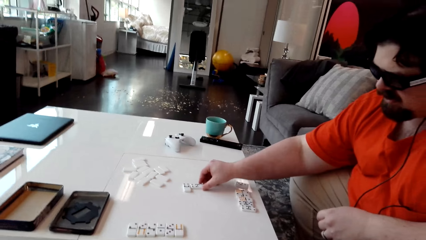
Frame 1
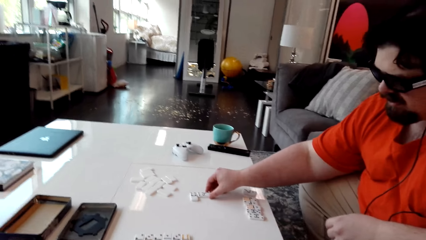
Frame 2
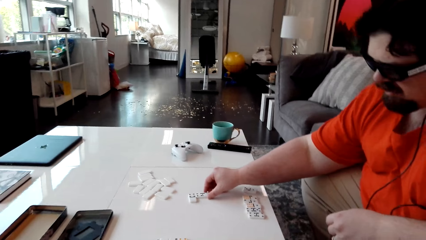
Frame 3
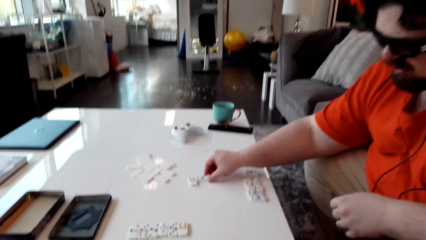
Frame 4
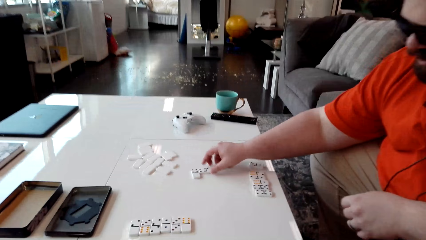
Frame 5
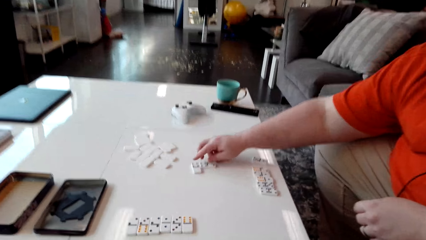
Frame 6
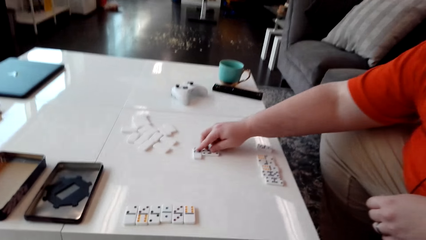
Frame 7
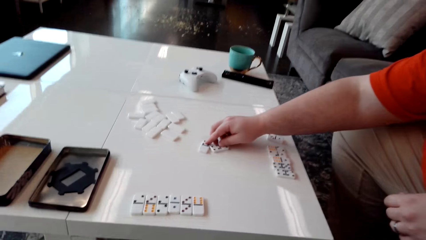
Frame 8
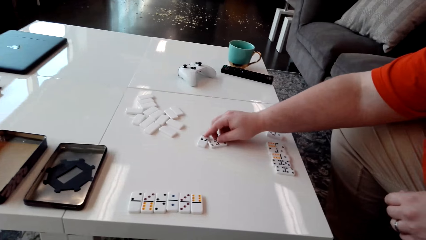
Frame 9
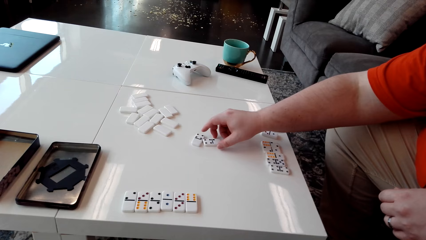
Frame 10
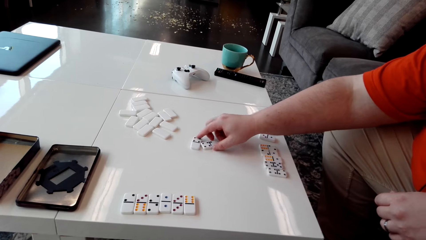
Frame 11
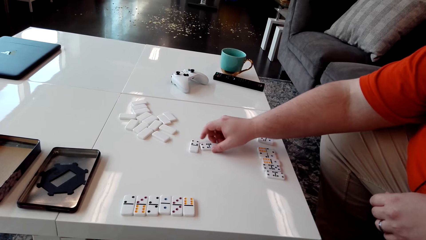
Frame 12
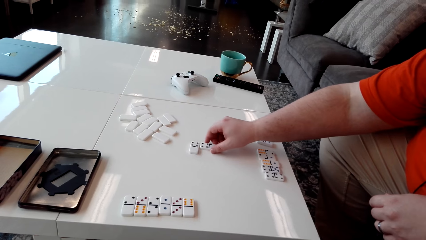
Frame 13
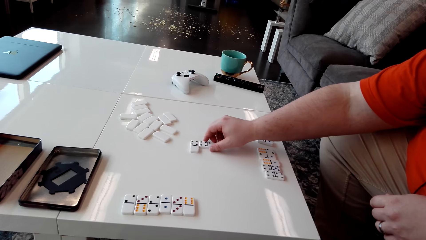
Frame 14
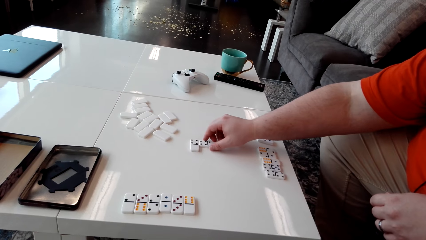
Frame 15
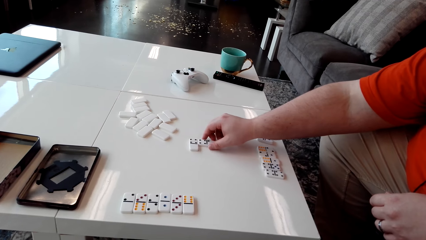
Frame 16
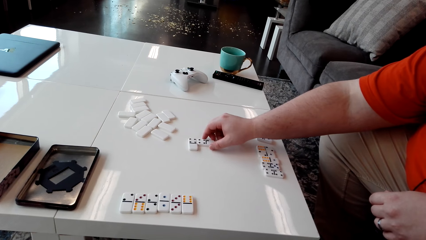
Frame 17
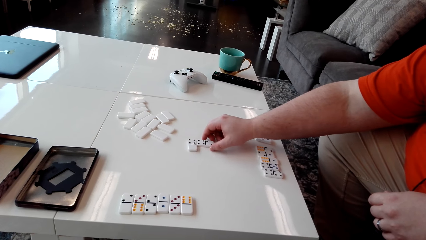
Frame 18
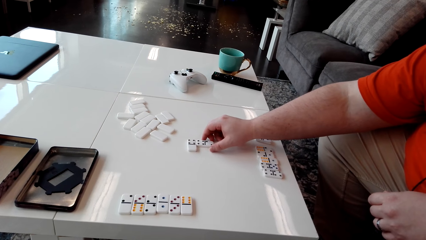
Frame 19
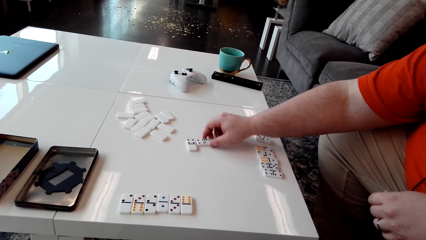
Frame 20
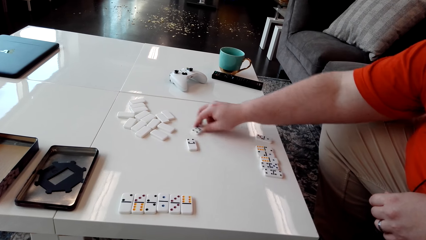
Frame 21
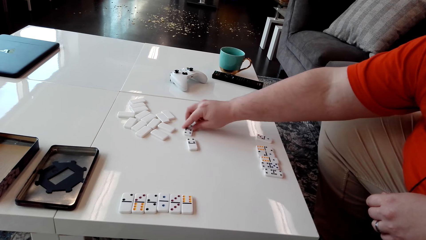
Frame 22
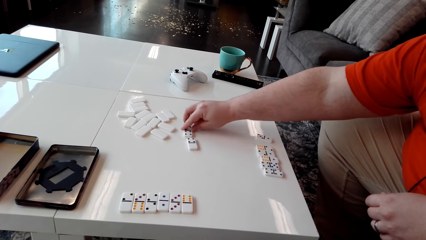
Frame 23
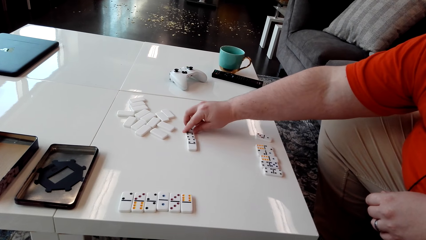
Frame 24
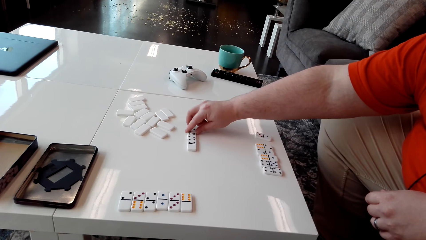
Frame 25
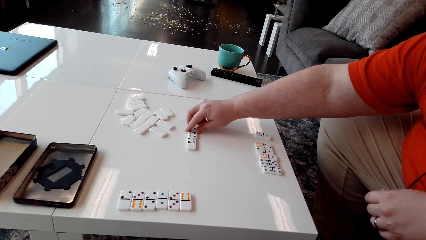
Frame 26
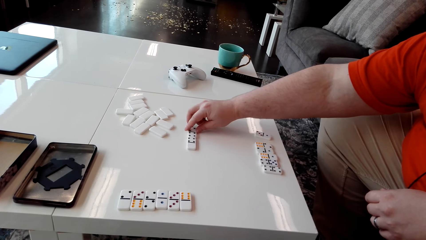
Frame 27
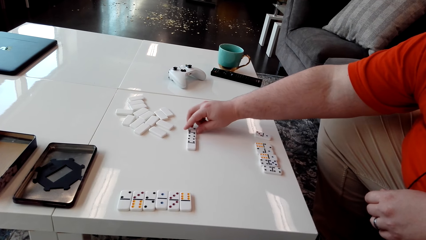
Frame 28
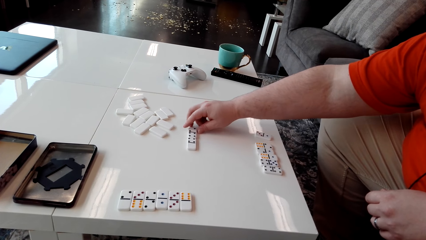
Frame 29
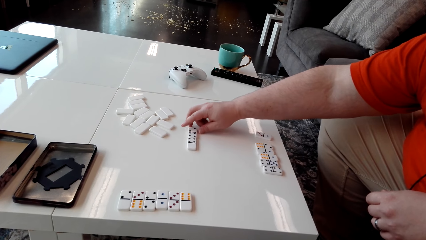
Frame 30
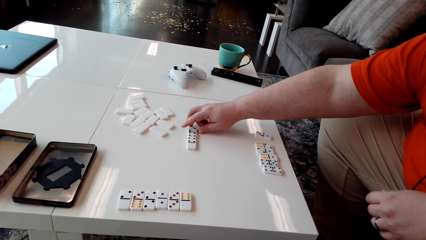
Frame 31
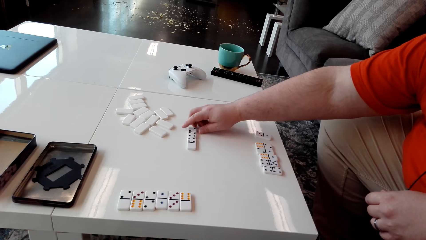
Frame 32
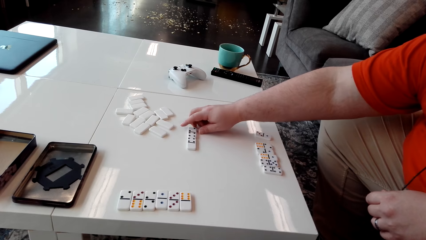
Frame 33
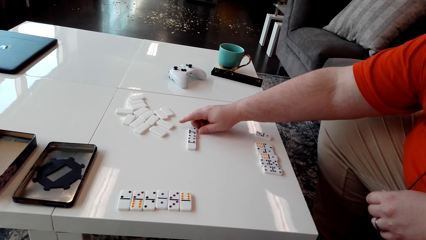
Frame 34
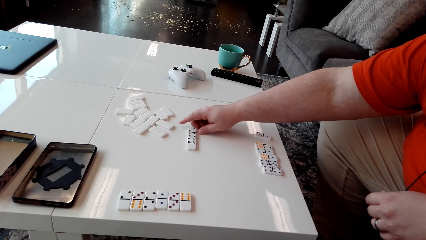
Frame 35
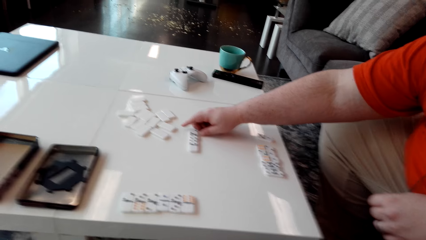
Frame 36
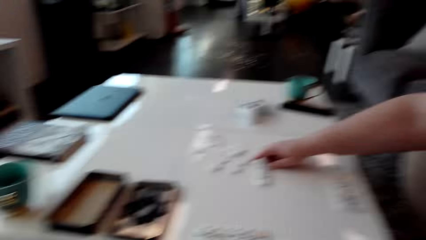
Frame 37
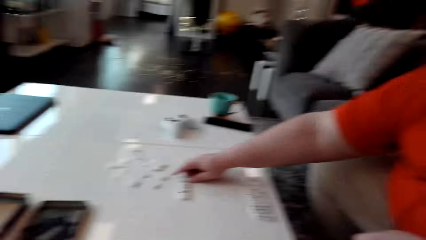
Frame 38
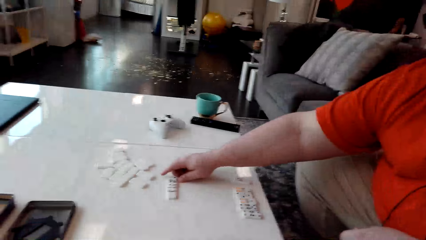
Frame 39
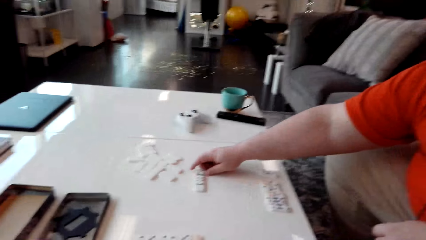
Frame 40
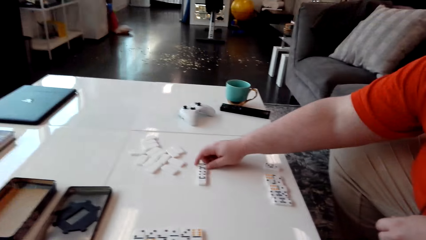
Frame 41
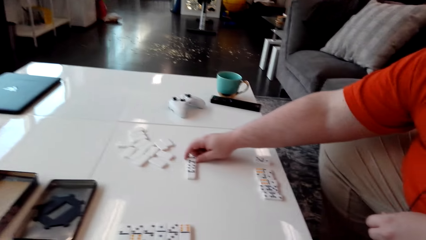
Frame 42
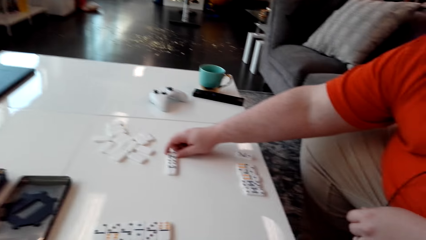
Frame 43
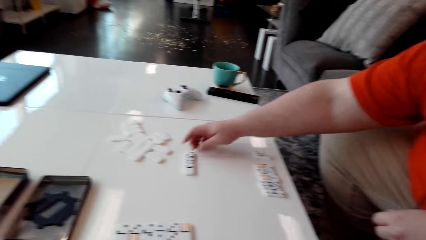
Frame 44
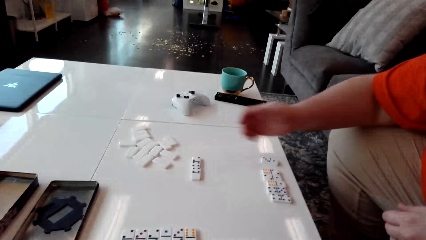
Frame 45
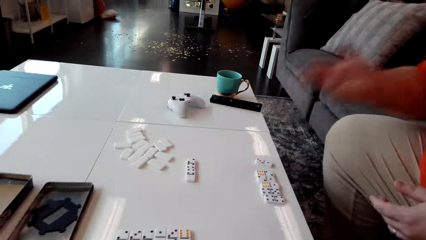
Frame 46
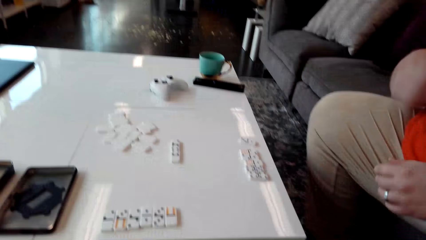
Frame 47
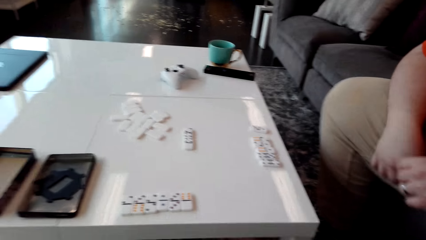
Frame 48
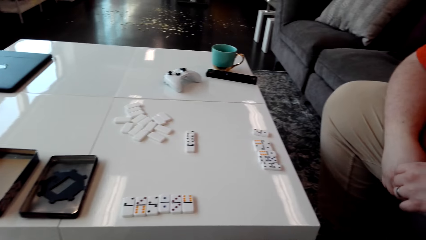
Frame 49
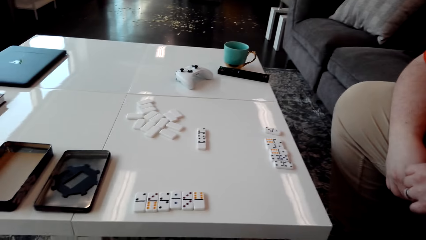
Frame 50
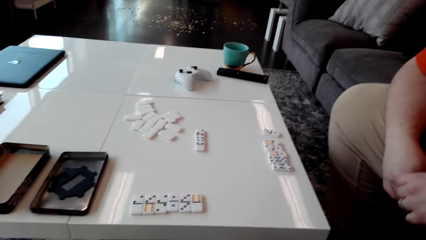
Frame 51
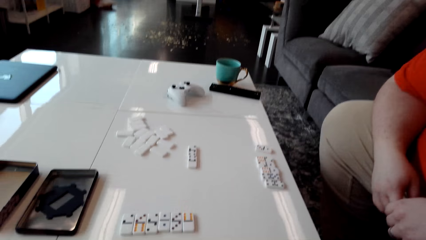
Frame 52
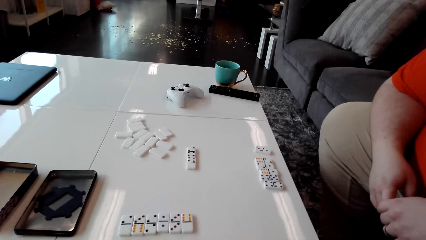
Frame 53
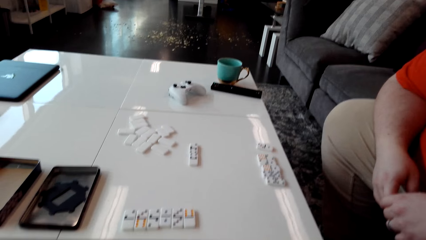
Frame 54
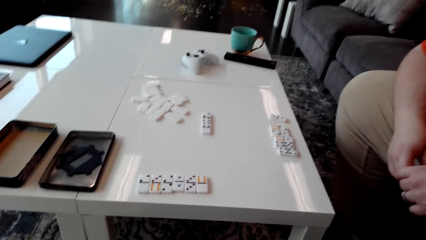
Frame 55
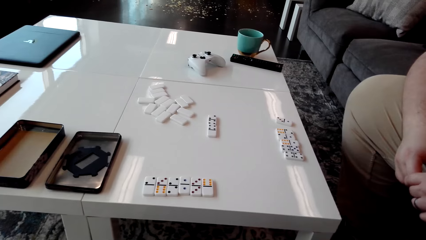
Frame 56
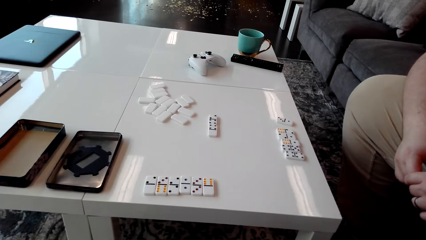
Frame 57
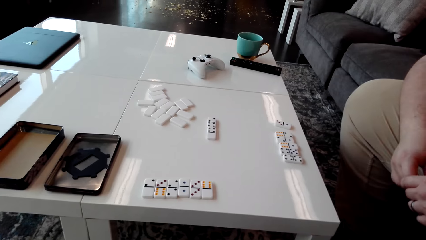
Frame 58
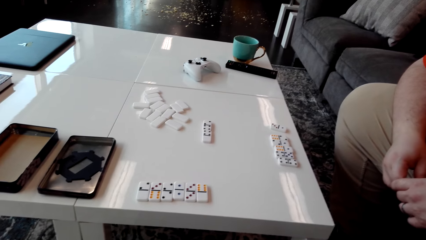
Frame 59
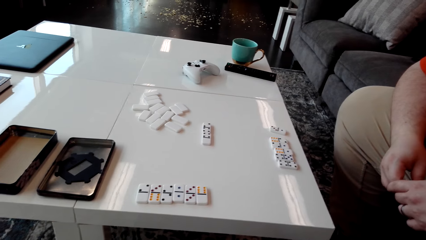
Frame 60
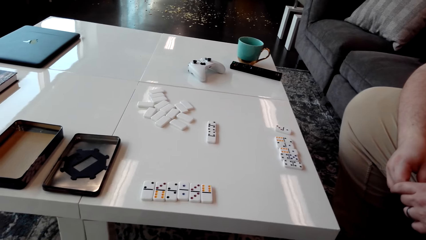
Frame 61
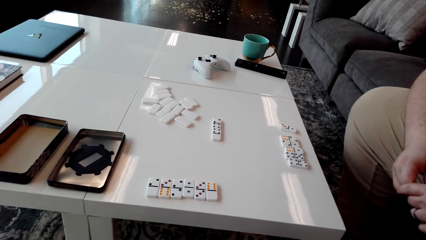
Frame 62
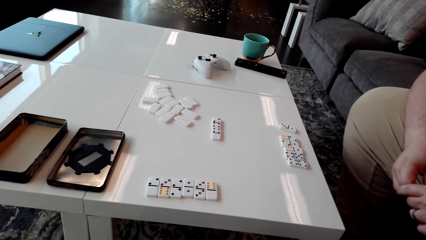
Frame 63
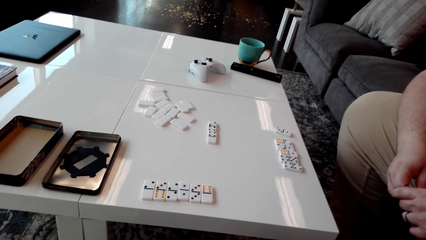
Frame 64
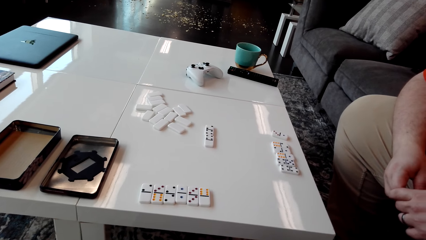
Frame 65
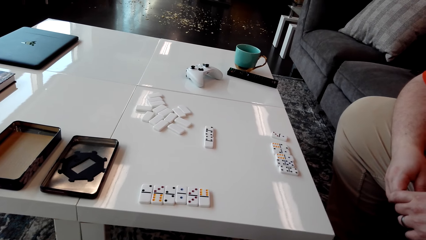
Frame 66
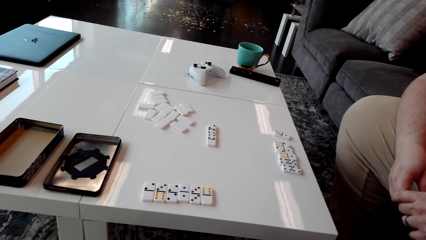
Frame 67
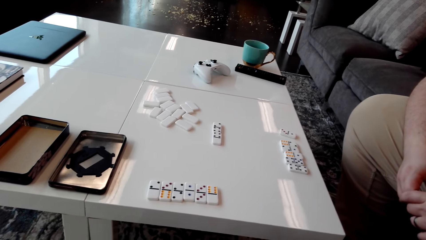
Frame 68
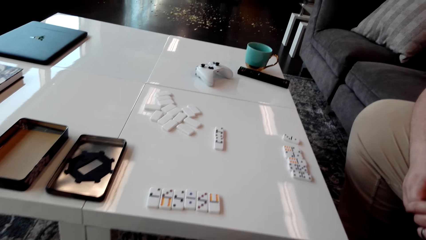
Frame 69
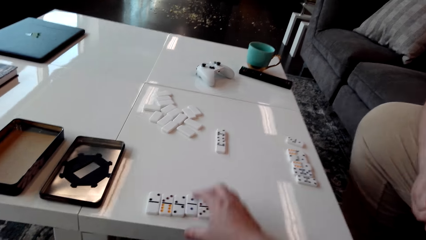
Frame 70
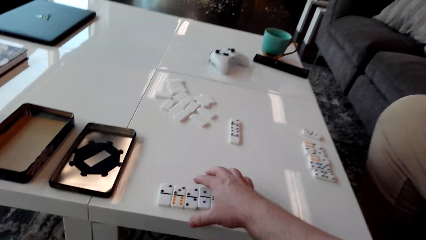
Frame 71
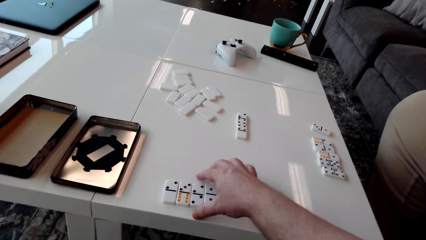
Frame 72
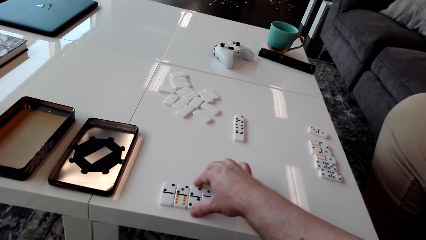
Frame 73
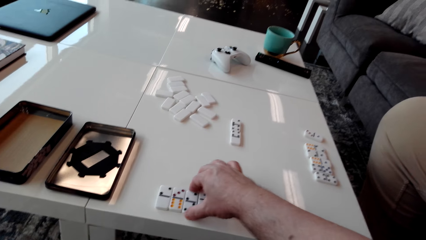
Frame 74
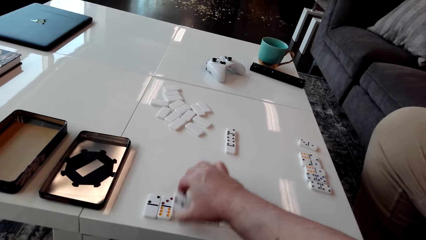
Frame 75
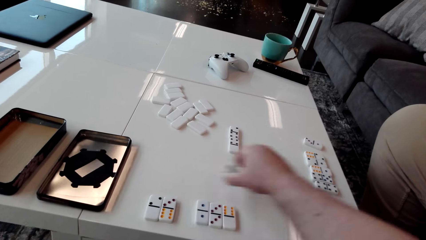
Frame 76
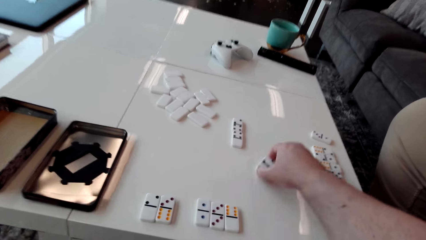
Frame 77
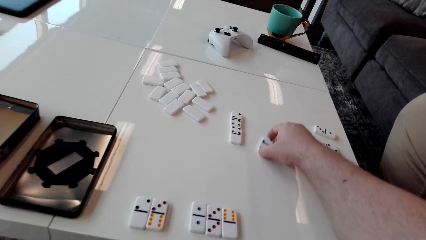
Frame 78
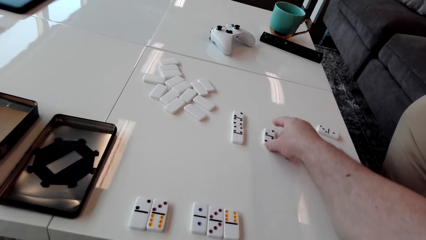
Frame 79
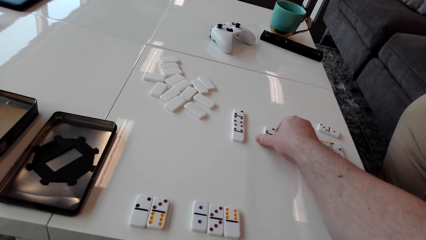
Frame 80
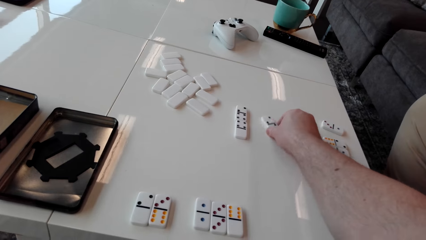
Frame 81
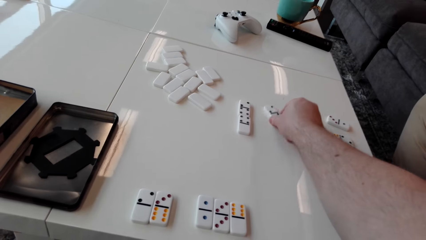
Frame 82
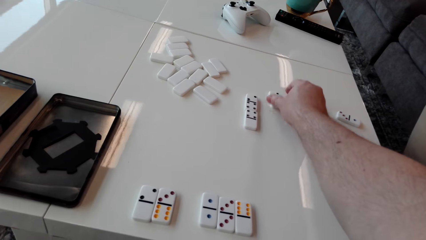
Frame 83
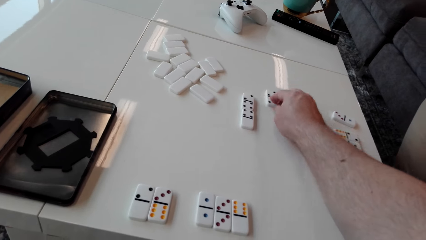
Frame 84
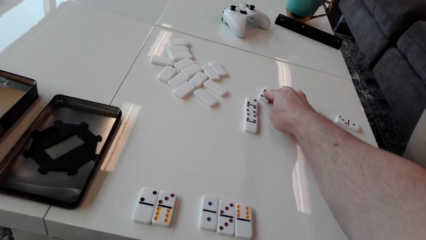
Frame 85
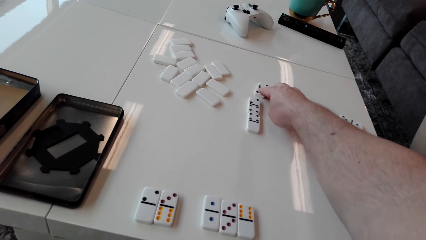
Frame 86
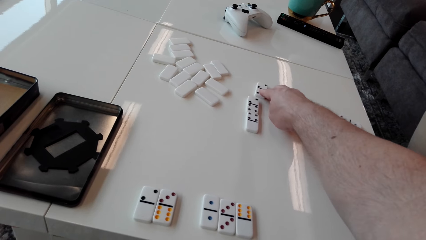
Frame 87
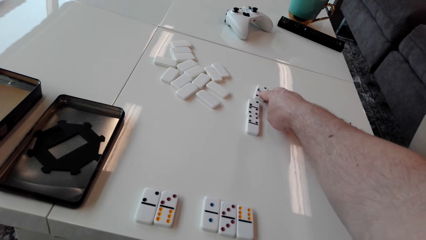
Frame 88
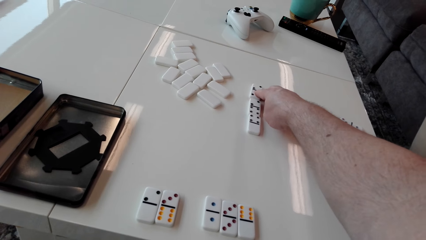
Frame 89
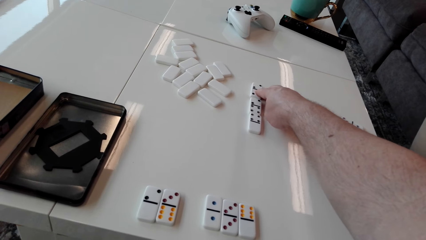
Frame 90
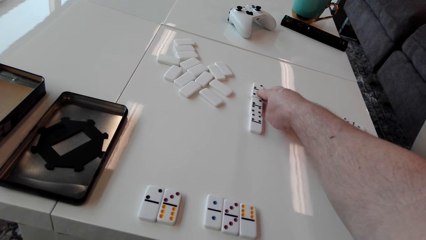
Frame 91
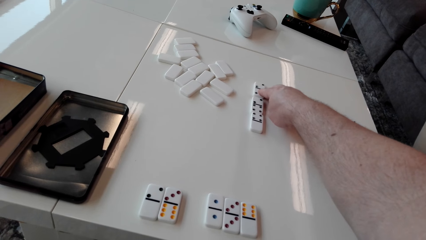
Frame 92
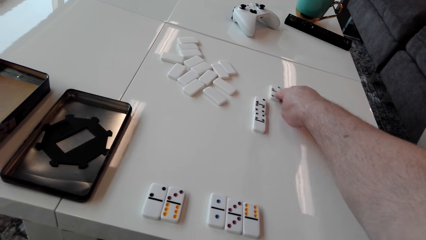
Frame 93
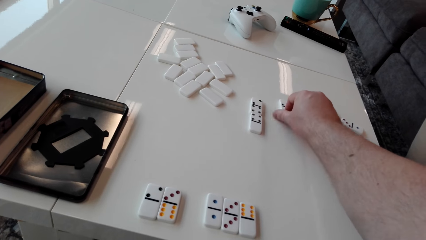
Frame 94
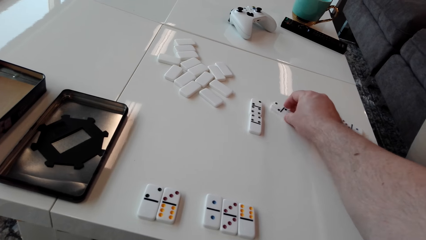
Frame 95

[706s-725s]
A man arranges domino tiles on the table. The man drags a domino tile. The camera wearer looks around. They pick up a domino piece, place the domino piece on the table, and move the domino piece on the table.
